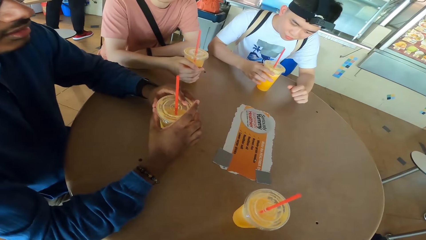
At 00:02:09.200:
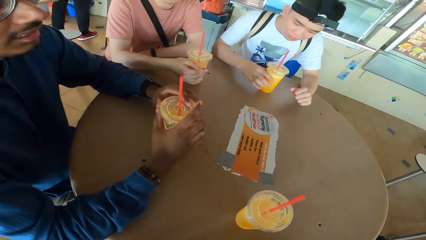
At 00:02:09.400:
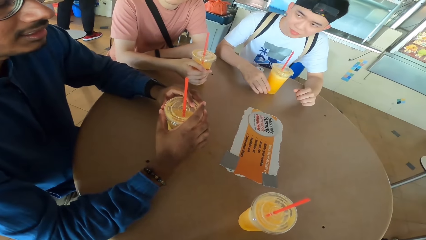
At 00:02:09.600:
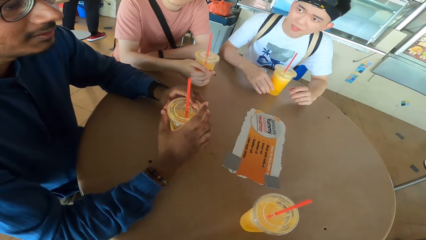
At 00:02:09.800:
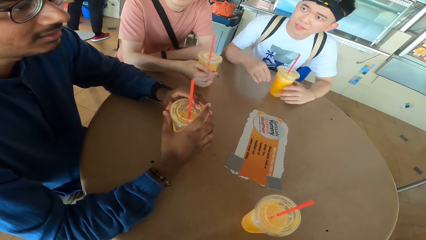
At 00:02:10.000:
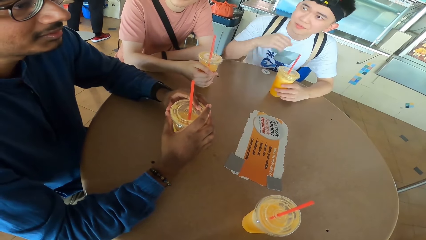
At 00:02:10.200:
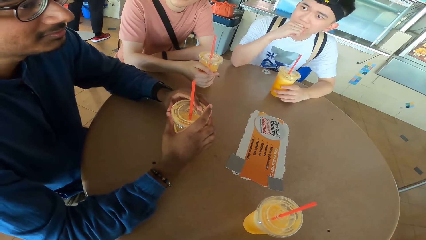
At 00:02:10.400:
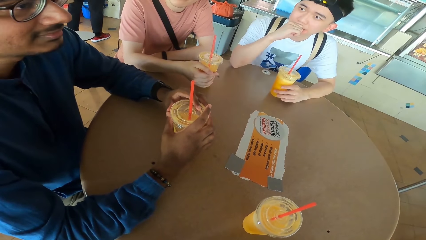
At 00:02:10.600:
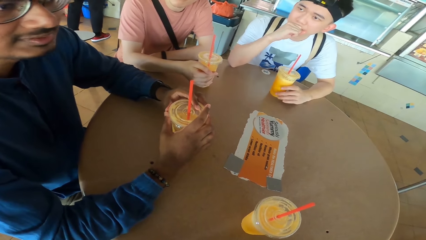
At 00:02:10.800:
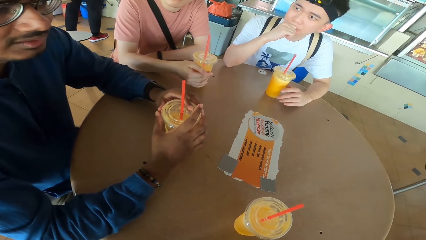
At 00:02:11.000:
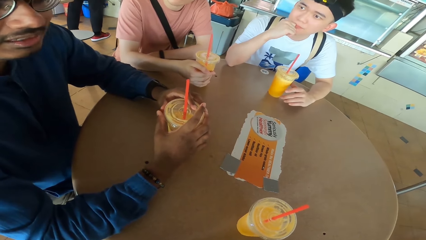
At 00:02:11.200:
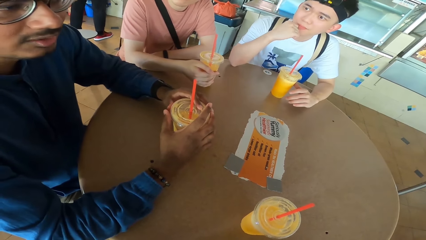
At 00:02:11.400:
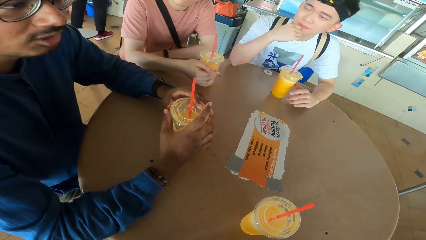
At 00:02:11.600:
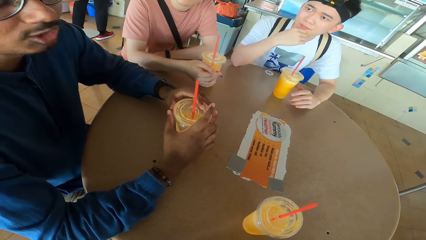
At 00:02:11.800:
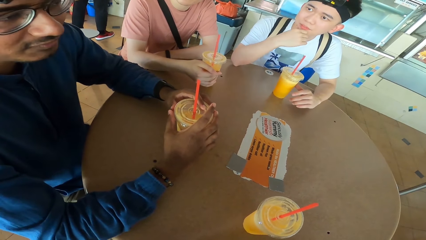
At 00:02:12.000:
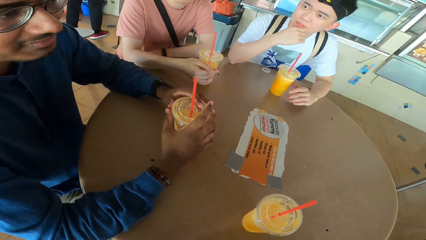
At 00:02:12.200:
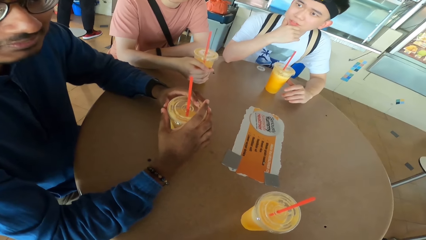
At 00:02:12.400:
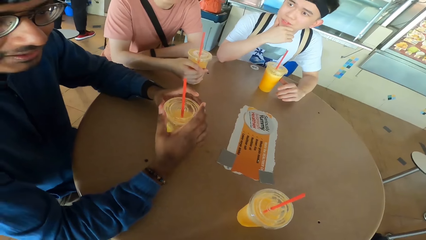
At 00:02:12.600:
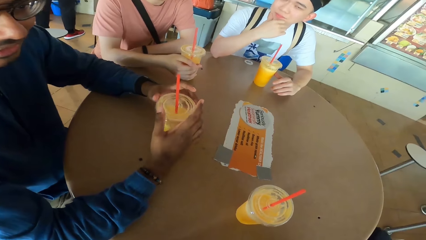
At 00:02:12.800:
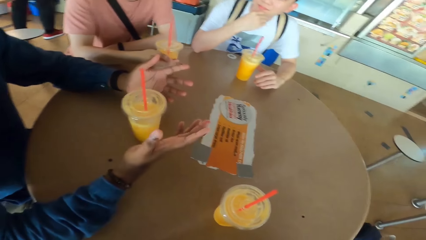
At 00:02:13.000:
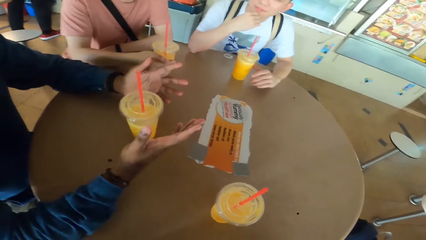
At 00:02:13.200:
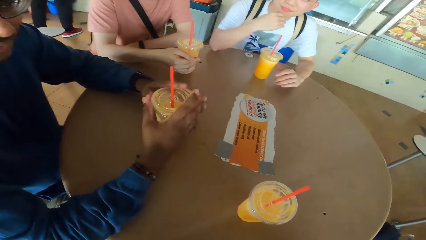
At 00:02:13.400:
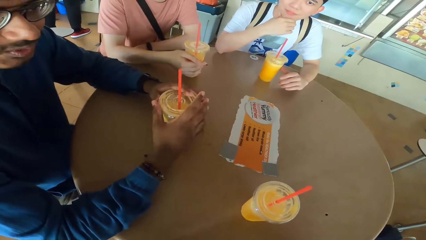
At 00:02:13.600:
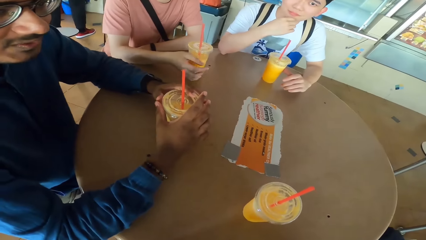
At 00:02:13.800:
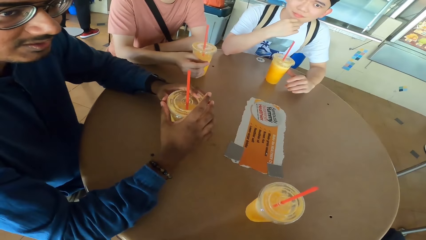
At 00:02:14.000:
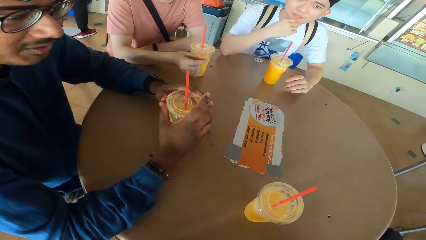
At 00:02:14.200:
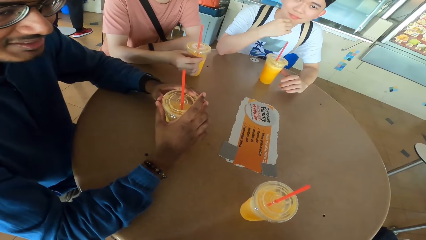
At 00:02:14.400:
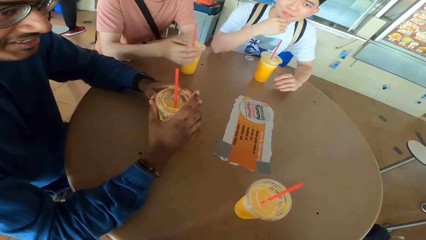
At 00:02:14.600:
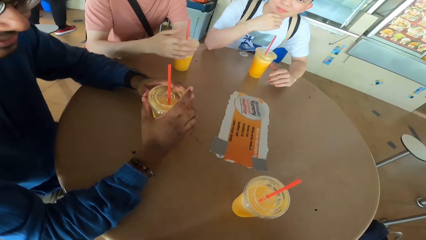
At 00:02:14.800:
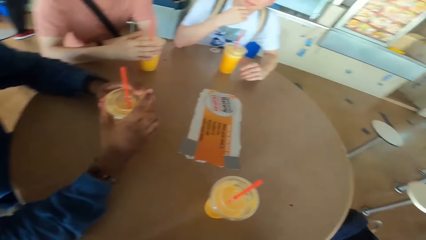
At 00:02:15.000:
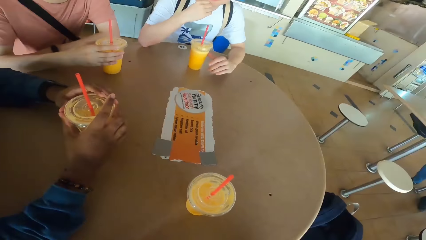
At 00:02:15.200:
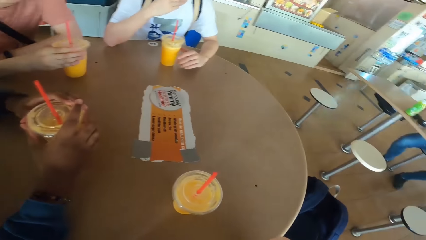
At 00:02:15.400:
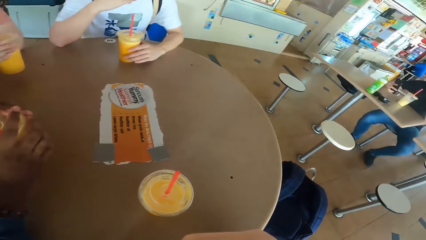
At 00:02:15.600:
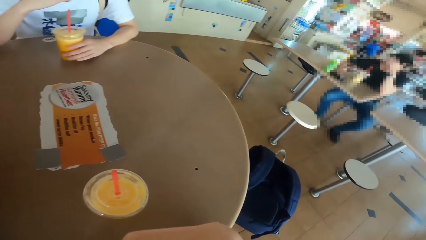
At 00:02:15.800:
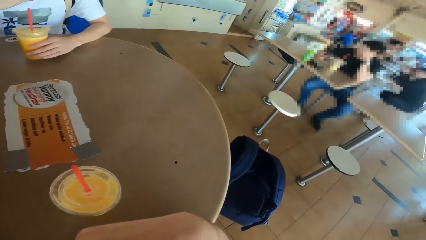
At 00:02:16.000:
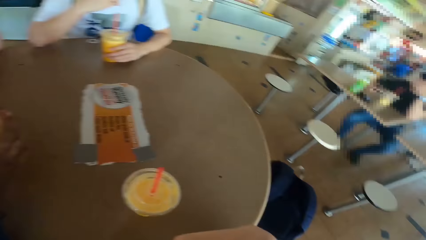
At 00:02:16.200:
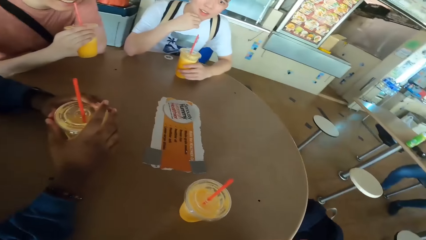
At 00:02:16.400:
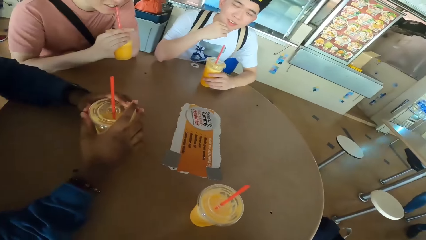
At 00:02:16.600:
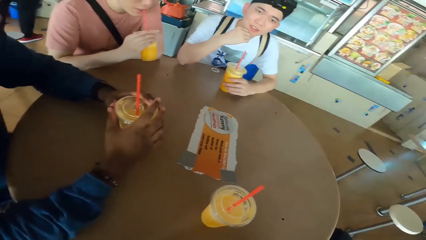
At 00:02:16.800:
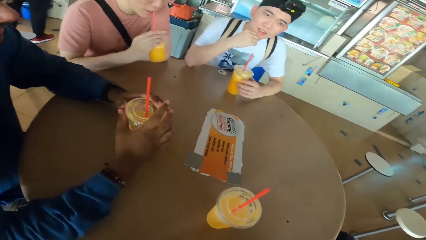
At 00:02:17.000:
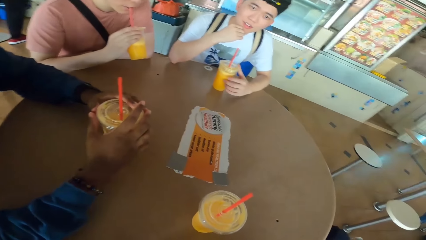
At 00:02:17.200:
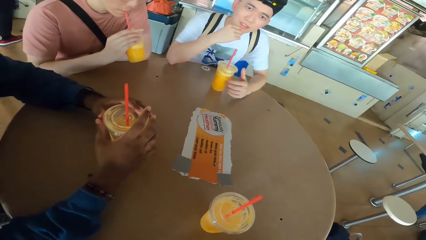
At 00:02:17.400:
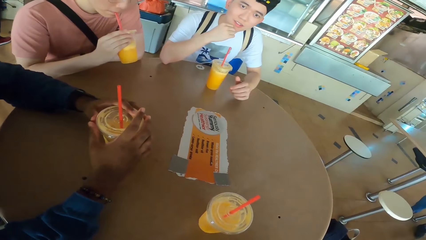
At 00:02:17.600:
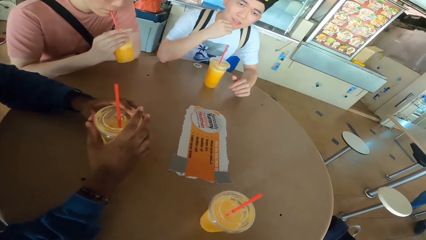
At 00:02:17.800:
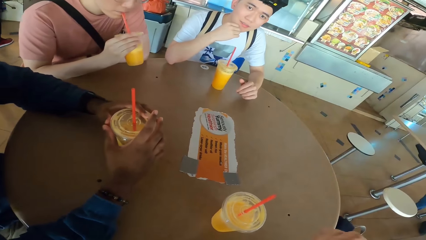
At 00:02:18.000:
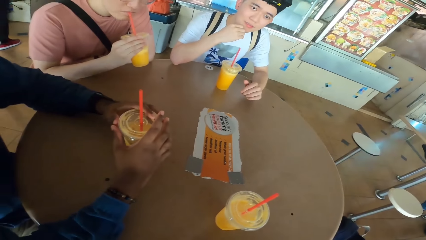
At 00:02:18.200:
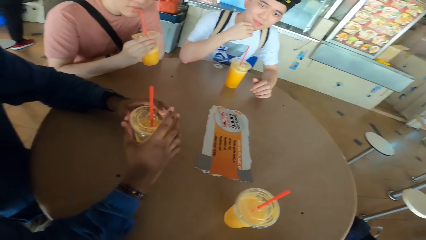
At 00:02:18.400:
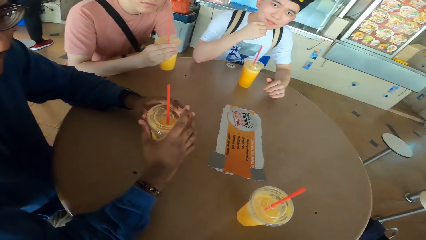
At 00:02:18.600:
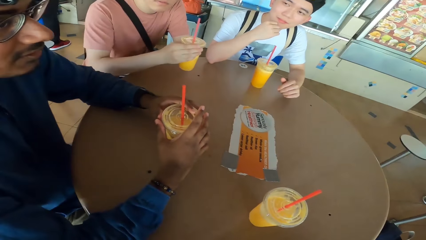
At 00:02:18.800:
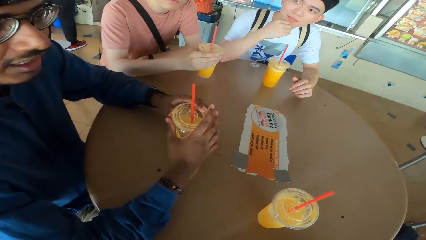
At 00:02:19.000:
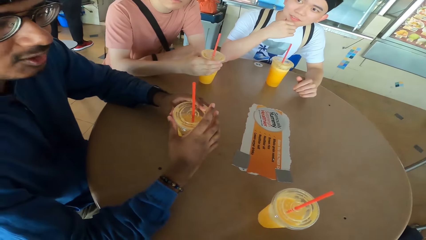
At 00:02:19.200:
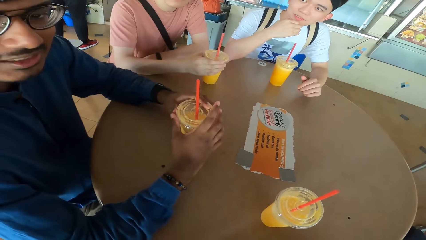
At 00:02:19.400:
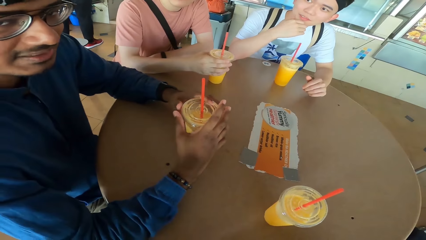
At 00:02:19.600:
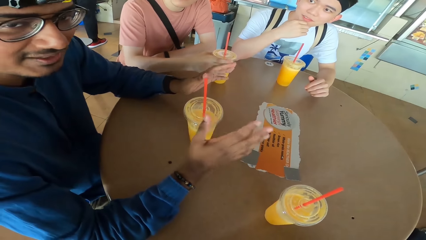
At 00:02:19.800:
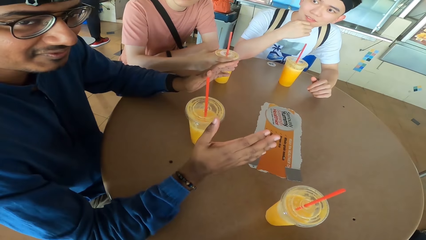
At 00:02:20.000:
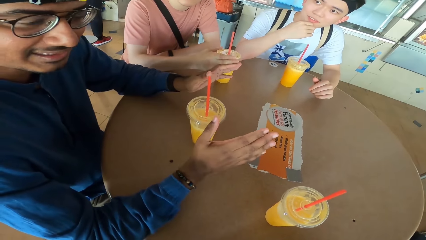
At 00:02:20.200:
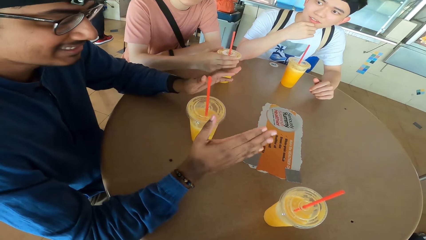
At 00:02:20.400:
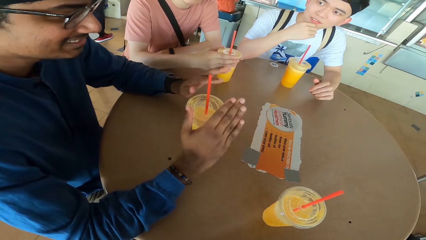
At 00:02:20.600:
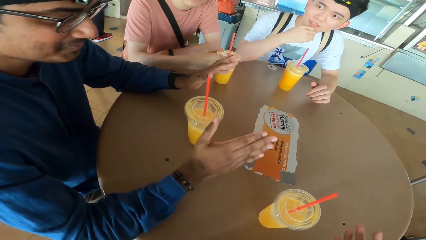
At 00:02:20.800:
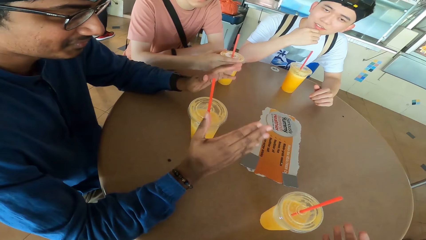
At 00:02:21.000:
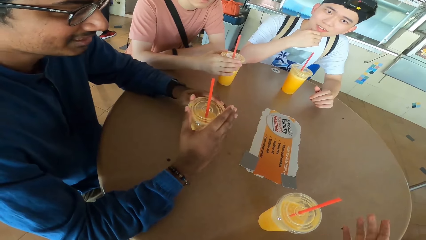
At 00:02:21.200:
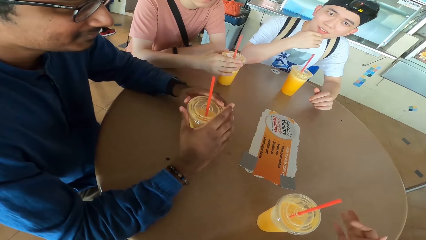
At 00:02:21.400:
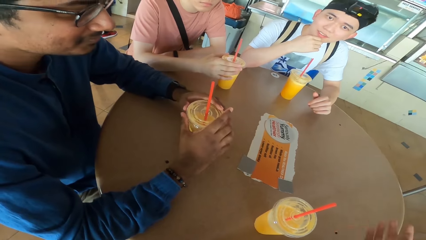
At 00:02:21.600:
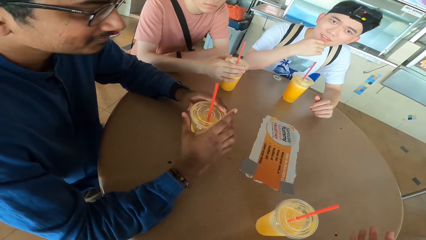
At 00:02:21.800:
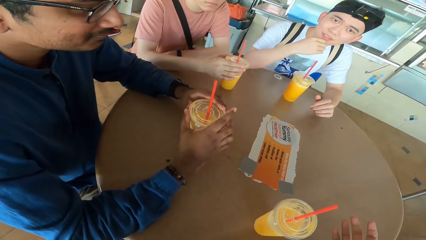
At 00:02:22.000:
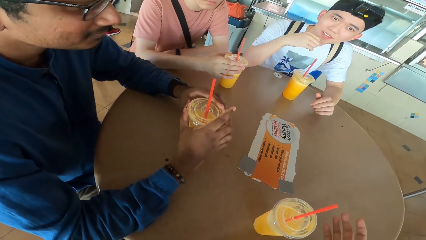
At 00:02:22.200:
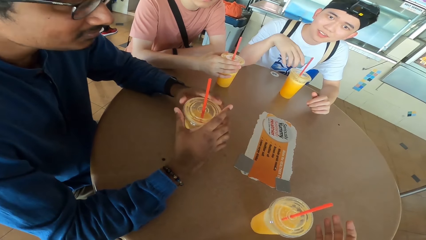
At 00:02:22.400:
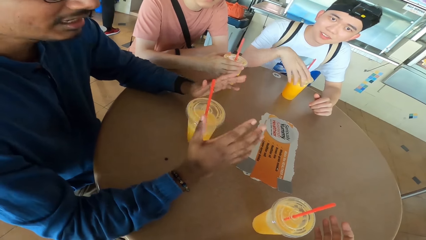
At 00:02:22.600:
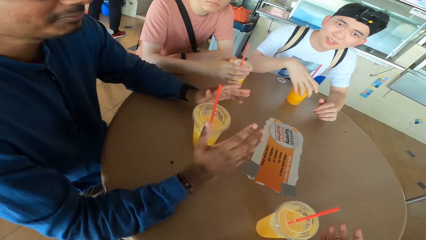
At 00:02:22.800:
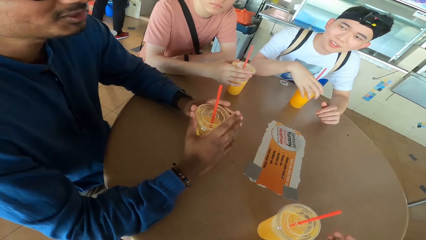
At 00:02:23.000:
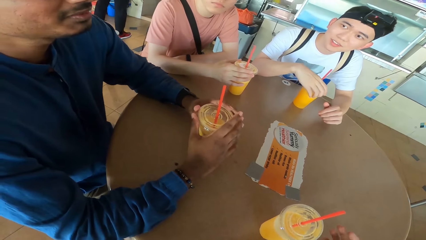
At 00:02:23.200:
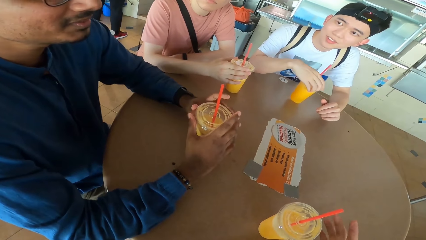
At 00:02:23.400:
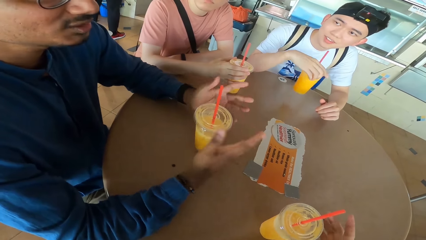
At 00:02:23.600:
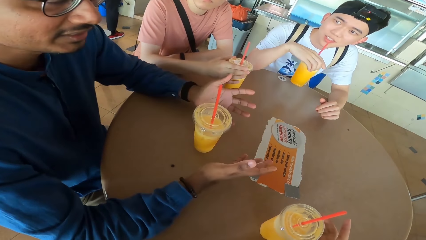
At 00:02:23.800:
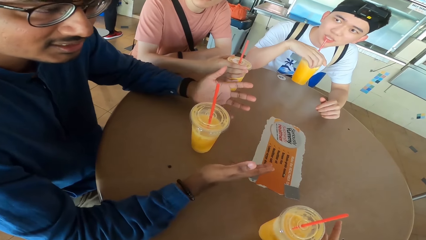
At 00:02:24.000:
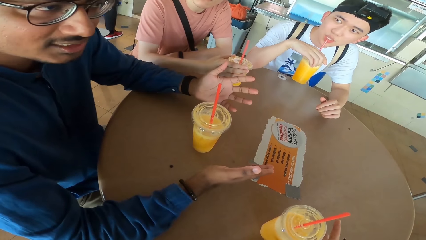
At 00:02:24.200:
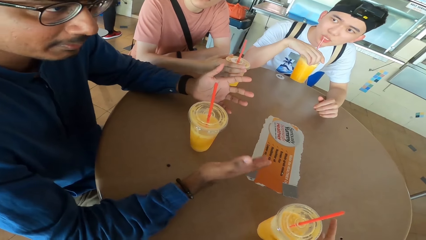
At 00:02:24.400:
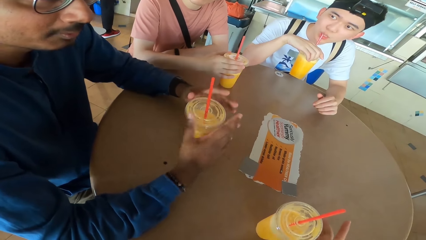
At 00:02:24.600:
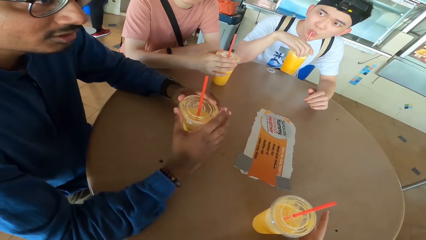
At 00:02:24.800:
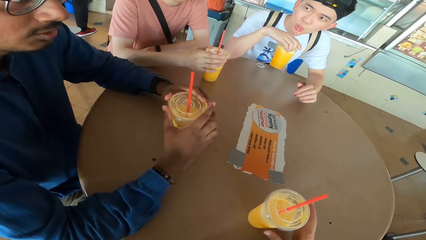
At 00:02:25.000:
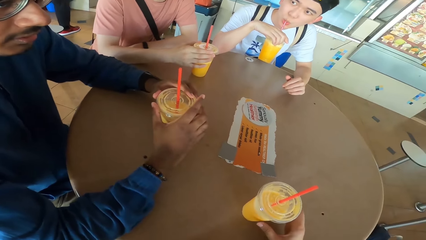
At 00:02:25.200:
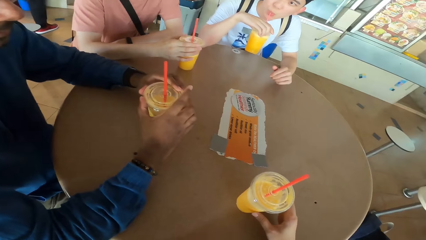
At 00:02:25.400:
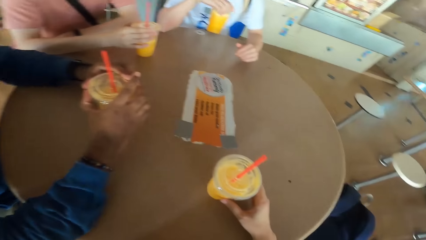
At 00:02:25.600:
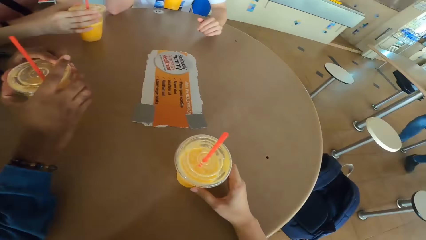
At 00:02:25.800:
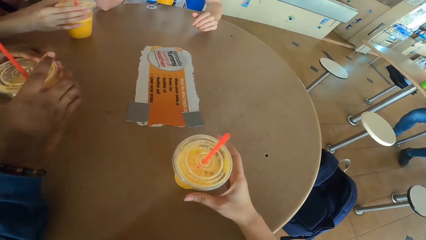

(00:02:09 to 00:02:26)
A man places a juice can or tumbler on the table. Another man converses with the camera wearer. The first man lifts his hand. The second man gestures with his hand and holds the tumbler. The camera wearer looks around the table. A third man sips the juice. The camera wearer responds to the second man. The third man puts down the tumbler. The second man converses with the camera wearer and gestures with his hand. The camera wearer responds to the second man. The first man holds the tumbler. The second man picks up a juice can from the table. The first man lifts the tumbler and sips juice from the can.
